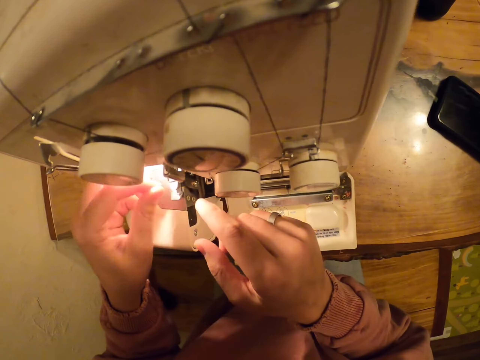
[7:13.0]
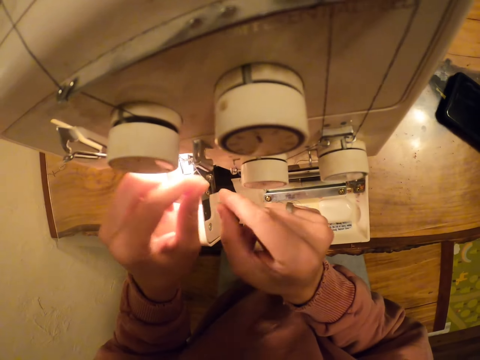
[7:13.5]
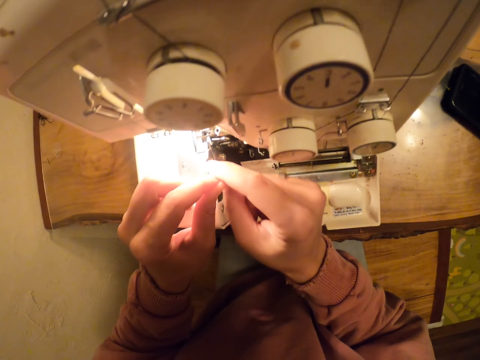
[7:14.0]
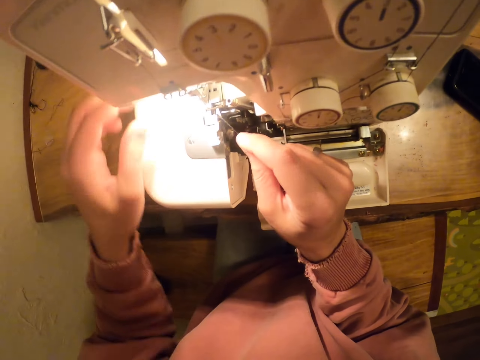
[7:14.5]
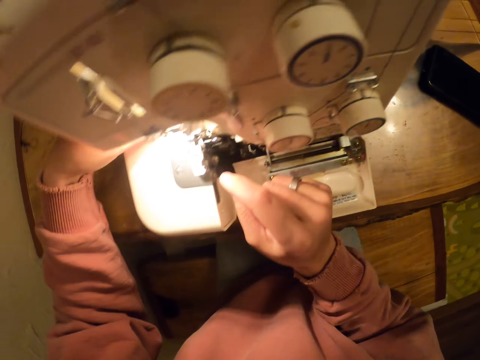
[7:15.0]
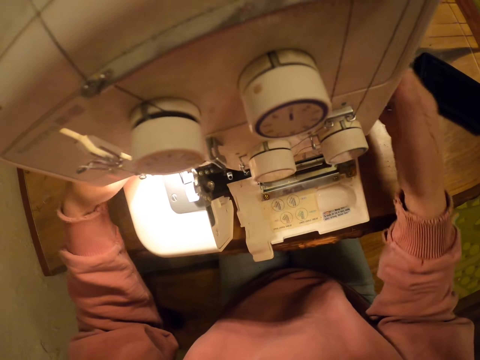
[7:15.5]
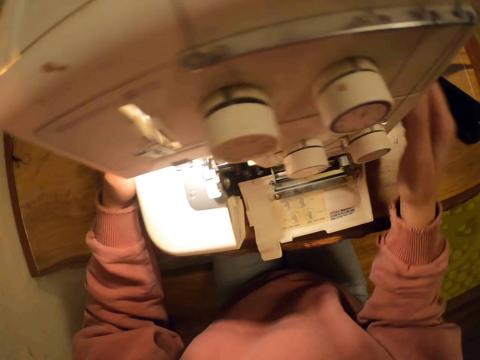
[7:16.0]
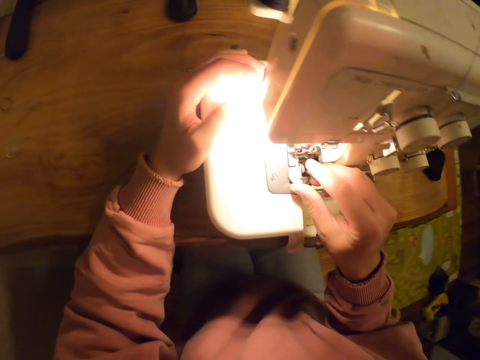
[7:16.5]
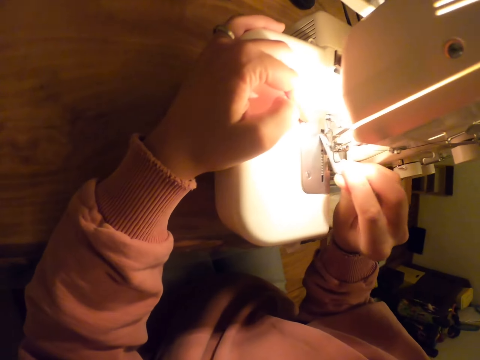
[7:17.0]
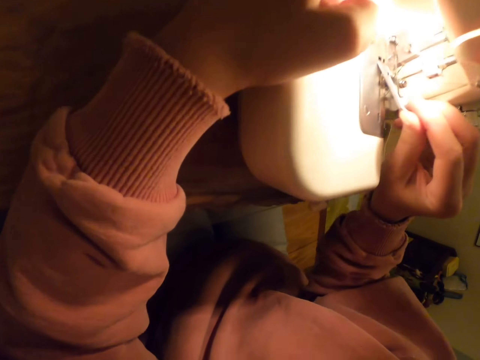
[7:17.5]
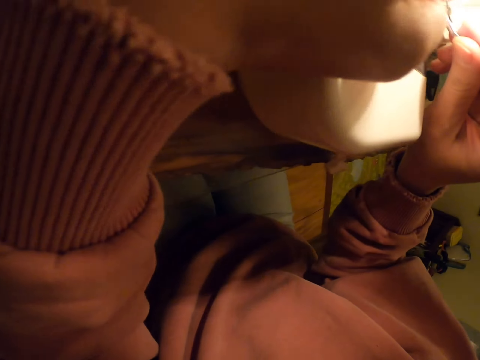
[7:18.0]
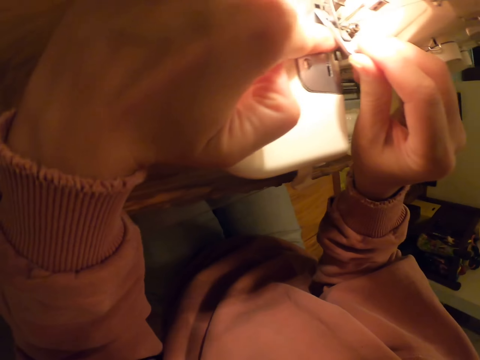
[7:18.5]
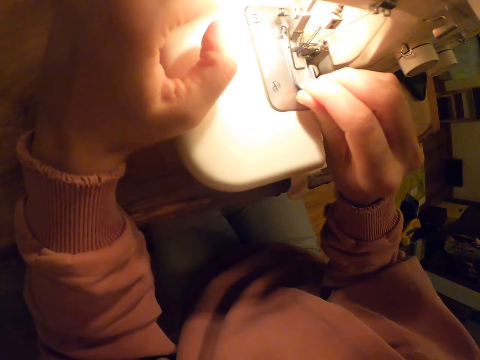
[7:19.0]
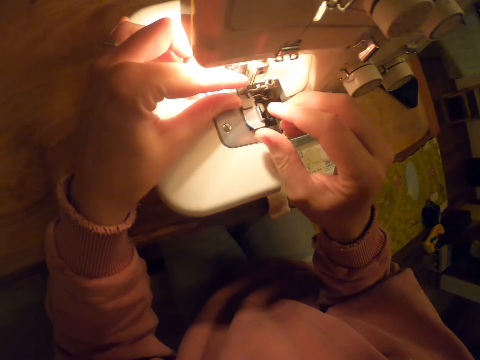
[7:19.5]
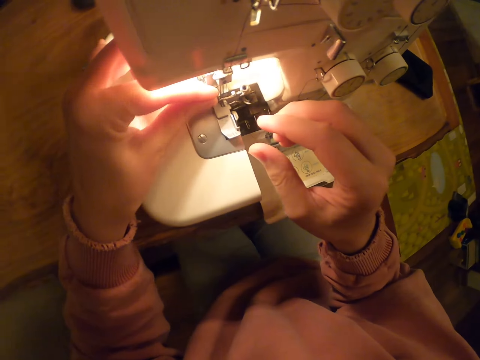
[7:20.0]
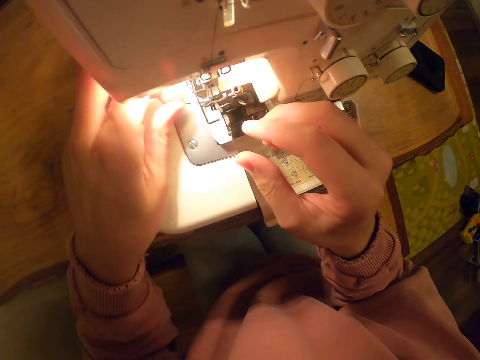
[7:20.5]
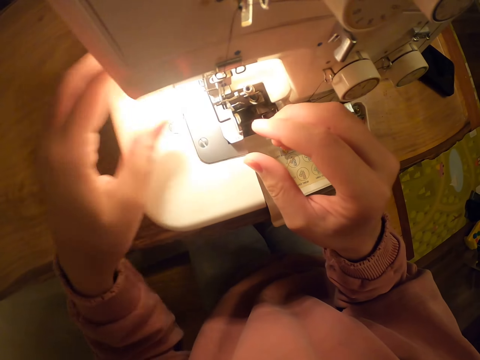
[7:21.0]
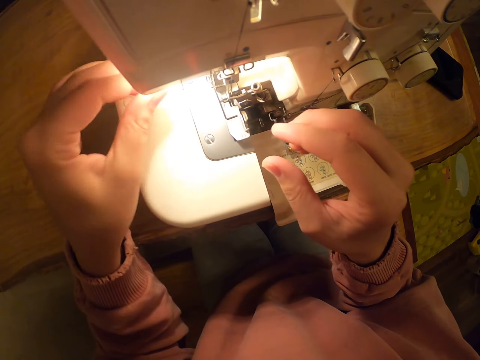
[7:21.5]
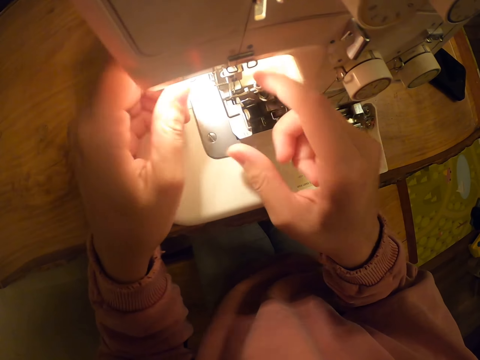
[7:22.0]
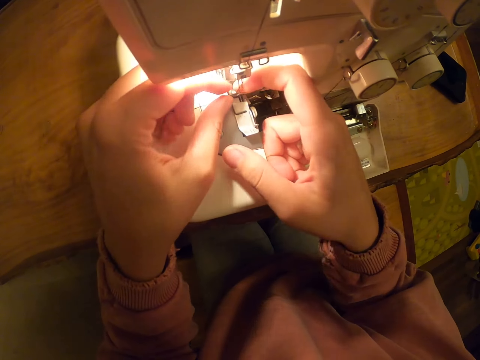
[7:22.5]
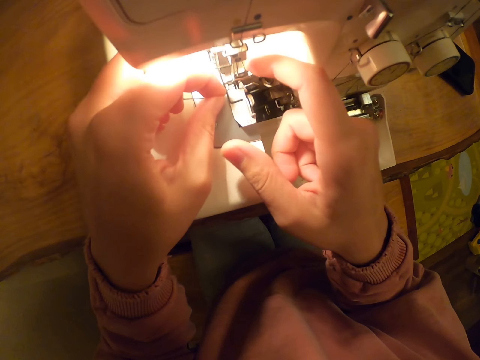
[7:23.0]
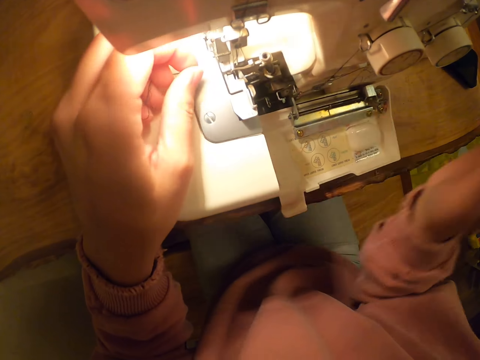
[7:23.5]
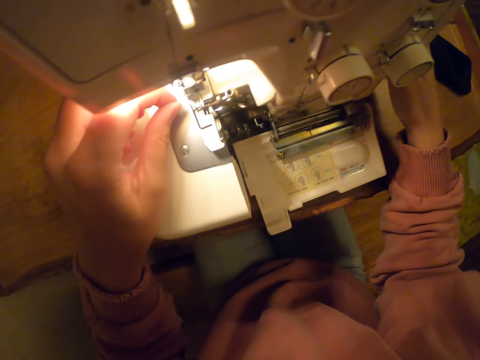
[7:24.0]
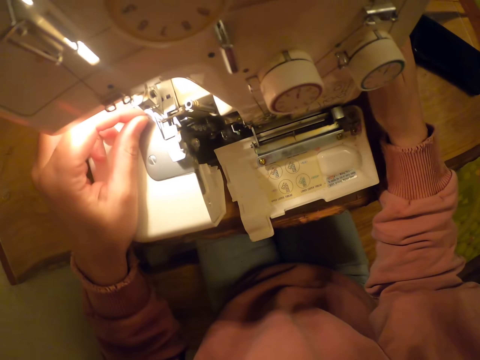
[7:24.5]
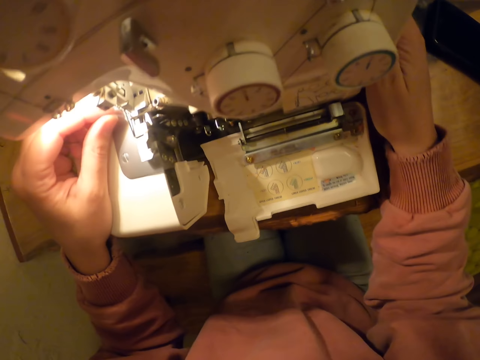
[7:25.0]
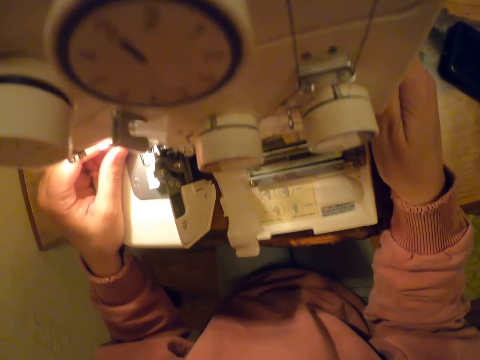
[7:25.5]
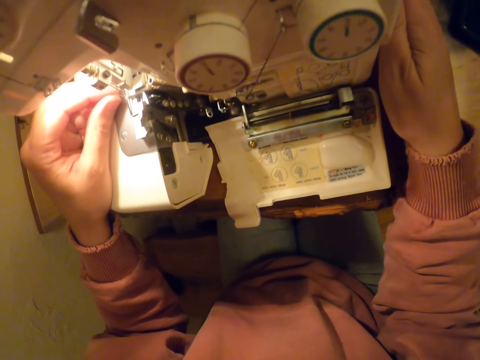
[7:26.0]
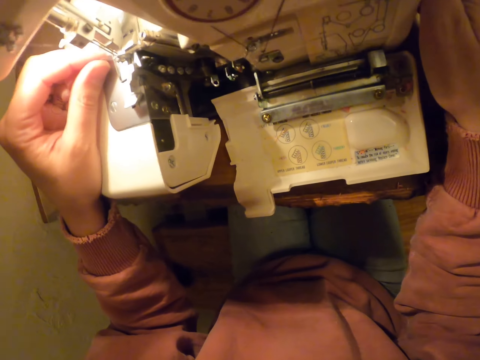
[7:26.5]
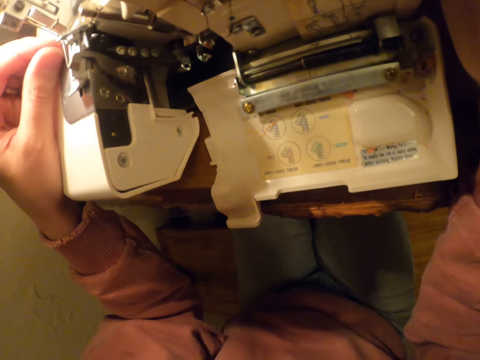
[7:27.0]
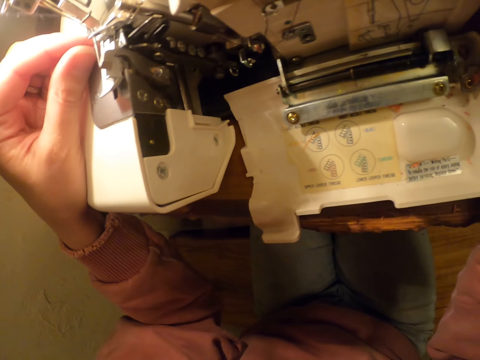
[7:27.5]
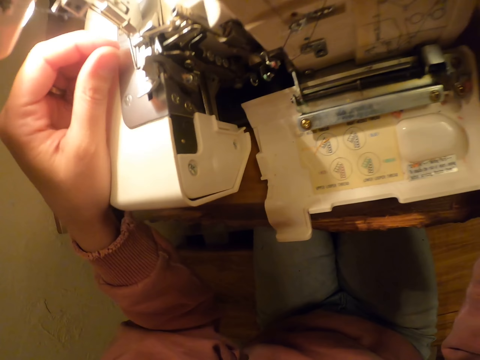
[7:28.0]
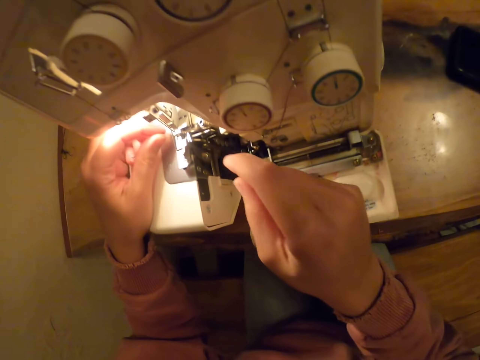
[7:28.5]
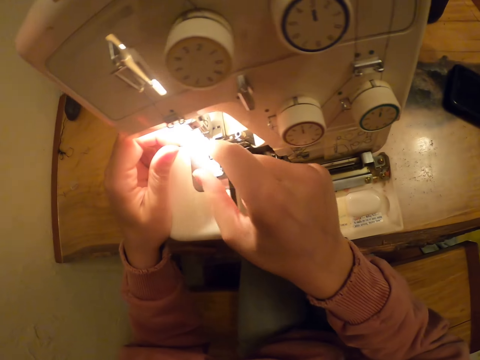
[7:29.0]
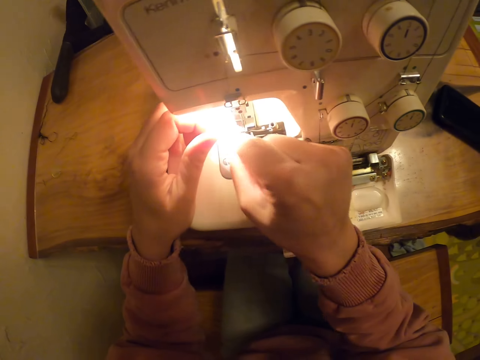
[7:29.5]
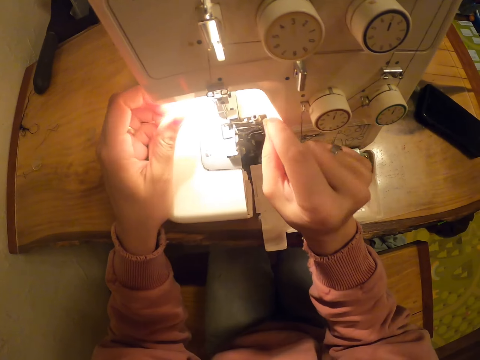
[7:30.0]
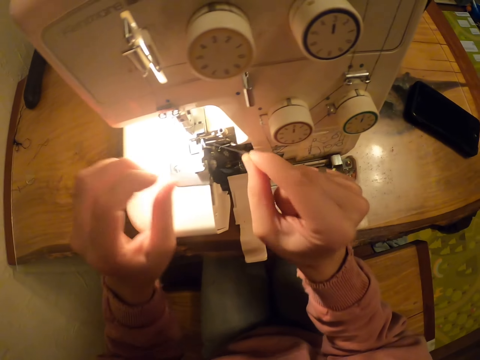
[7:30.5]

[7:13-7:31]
The camera wearer pulls the string on the sewing machine. They use the sewing machine. They open something on the sewing machine. They close something on the sewing machine. They pull the string on the sewing machine. They use the sewing machine. They hold the machine. They pull the string on the sewing machine.

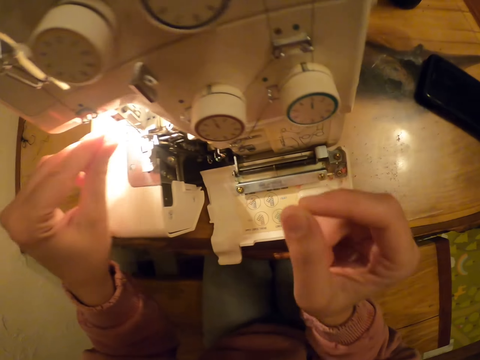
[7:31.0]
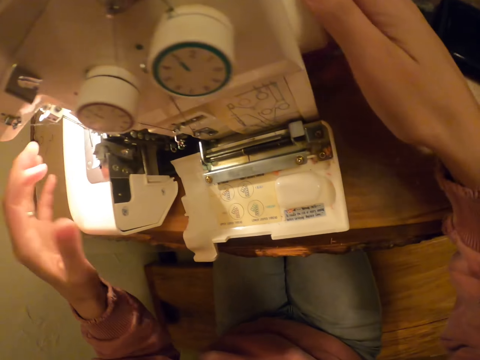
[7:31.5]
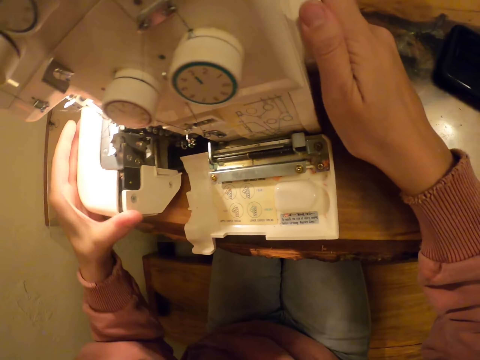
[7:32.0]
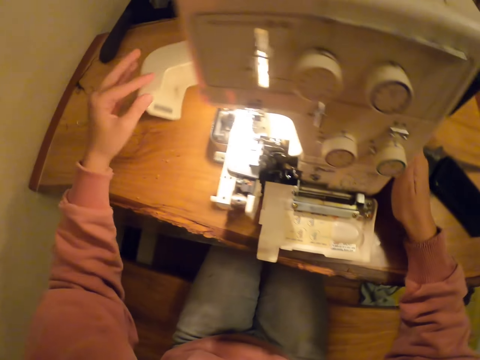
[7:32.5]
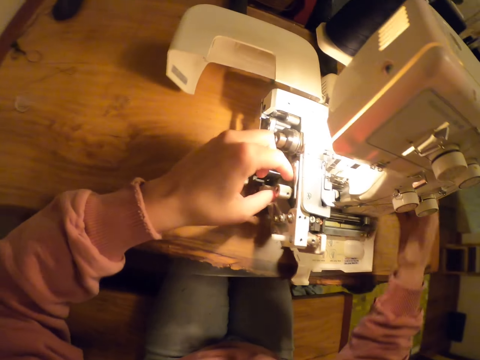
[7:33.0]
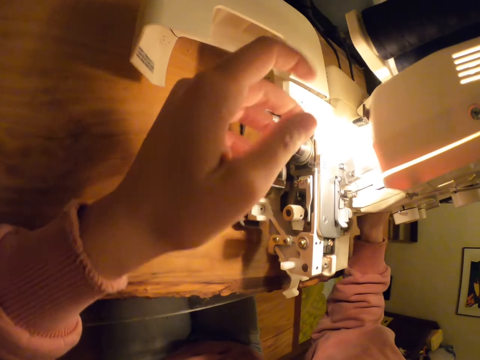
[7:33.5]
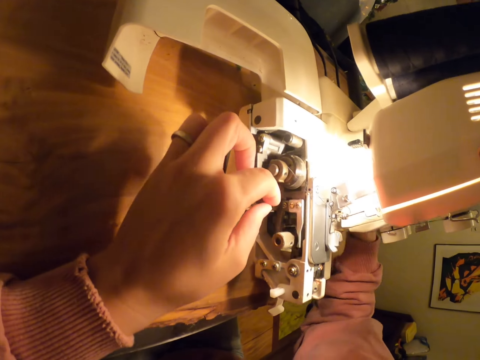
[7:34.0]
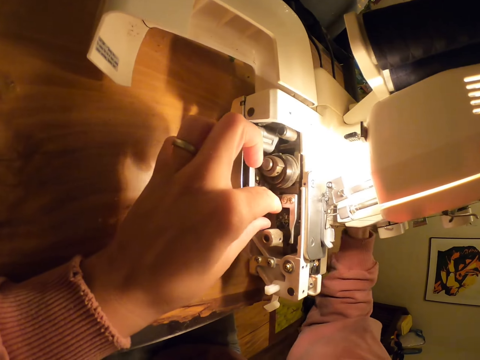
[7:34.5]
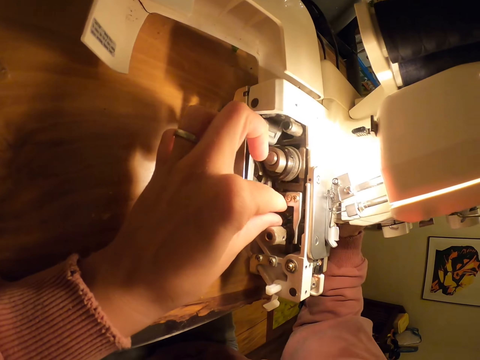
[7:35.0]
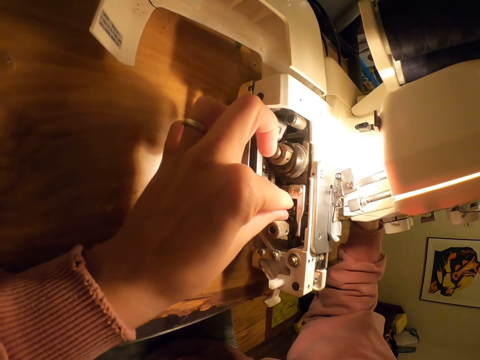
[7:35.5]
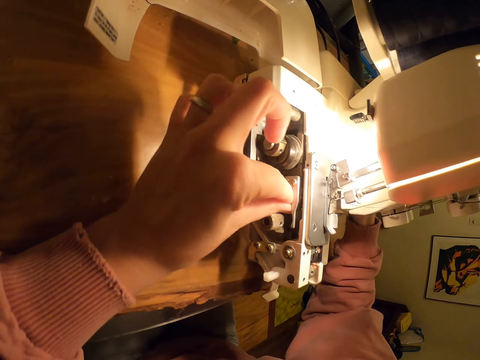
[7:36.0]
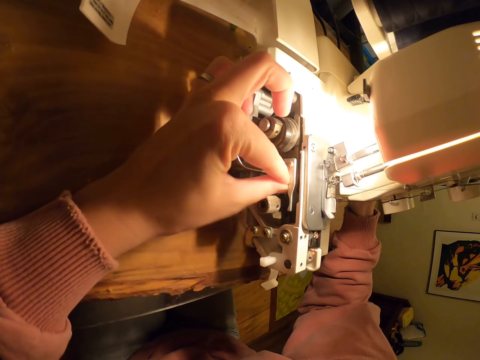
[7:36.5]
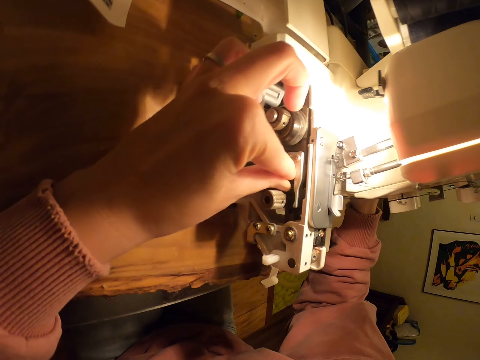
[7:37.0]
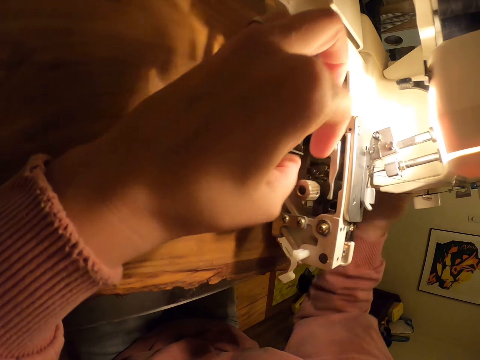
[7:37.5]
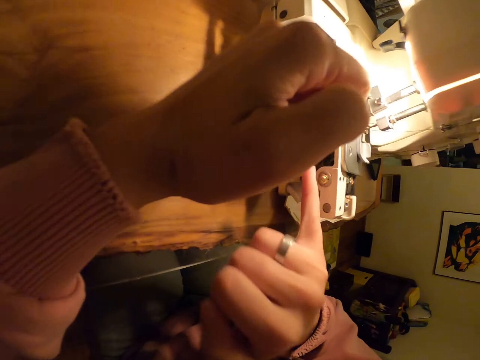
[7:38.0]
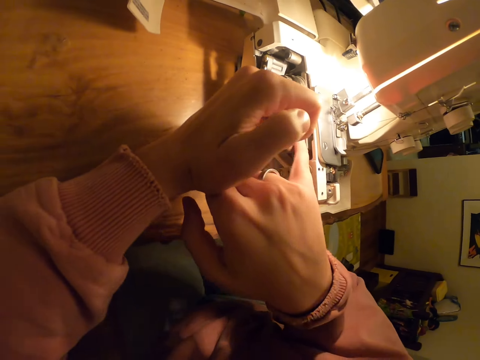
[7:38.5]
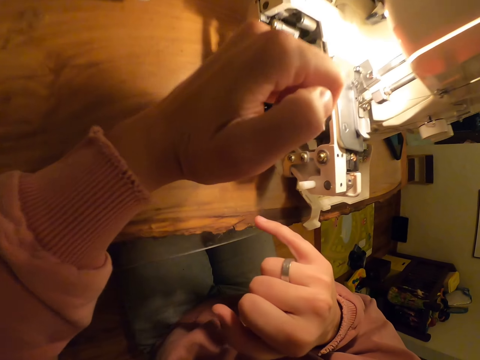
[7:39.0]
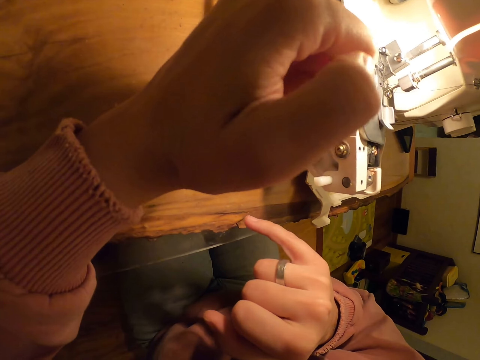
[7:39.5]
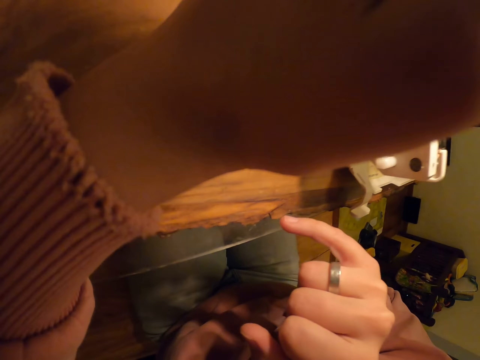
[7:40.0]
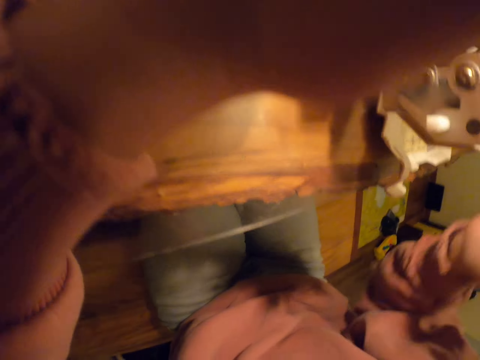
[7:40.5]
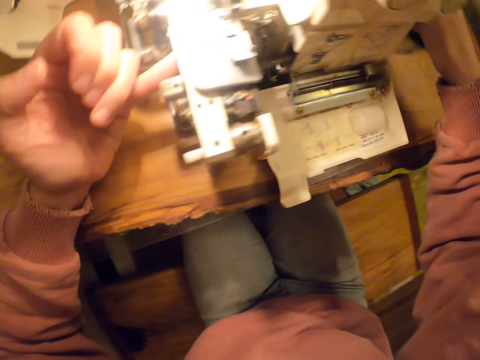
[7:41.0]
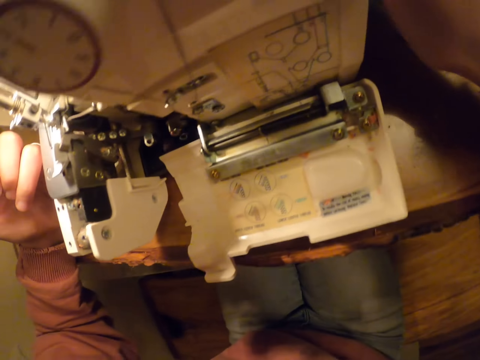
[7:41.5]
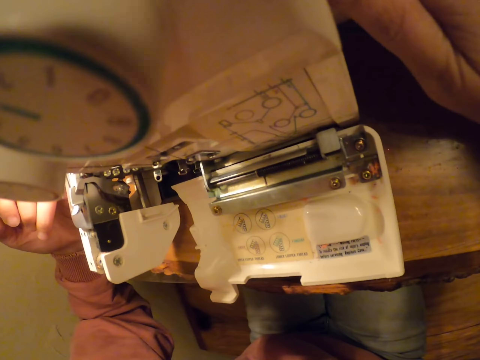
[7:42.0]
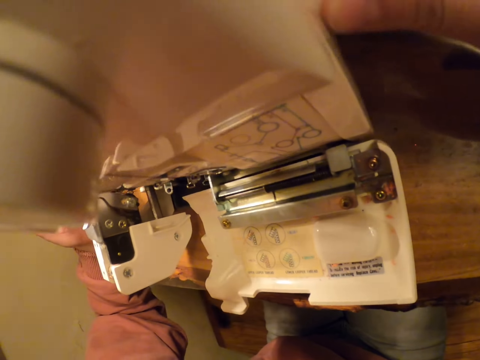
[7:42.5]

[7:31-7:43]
The camera wearer uses the sewing machine. They open something on the sewing machine. They repair the sewing machine.
